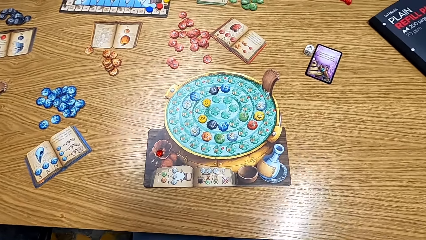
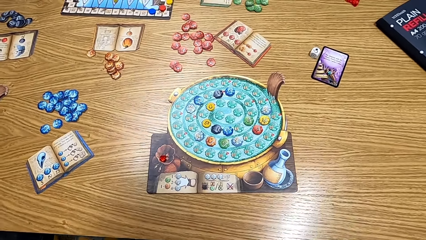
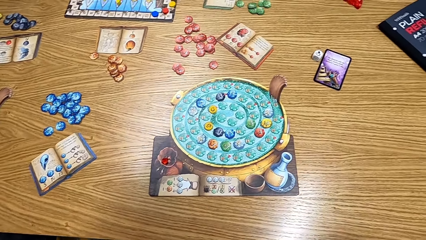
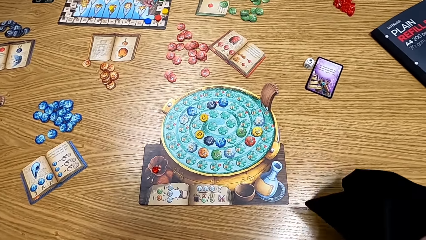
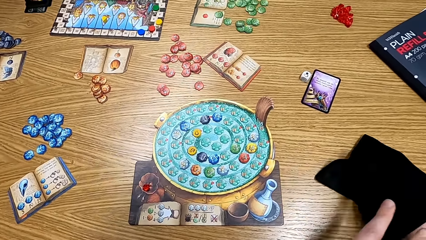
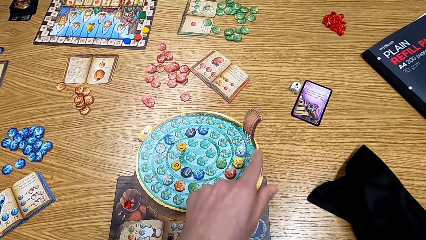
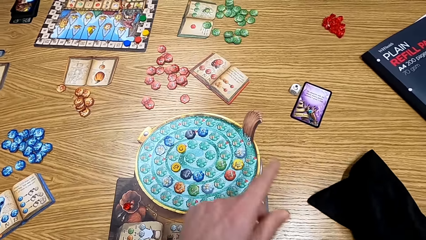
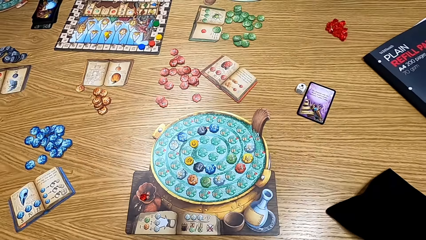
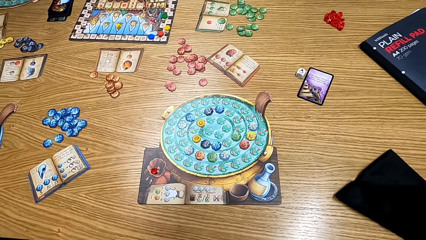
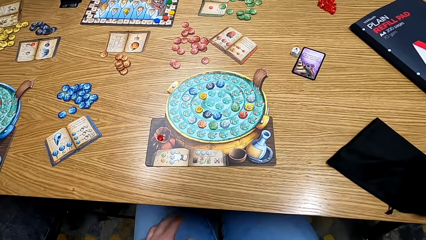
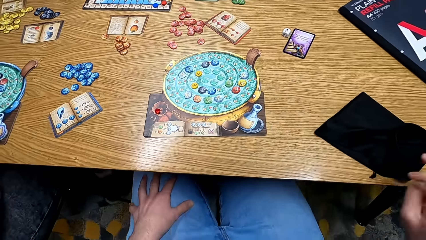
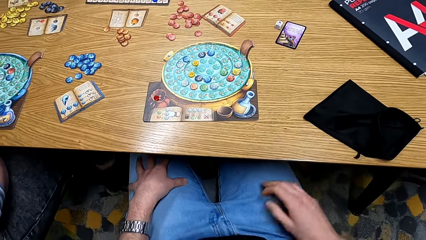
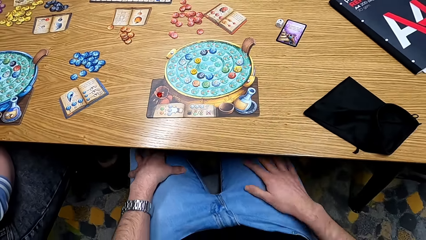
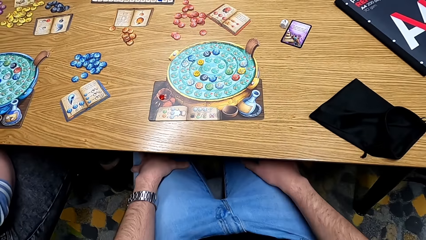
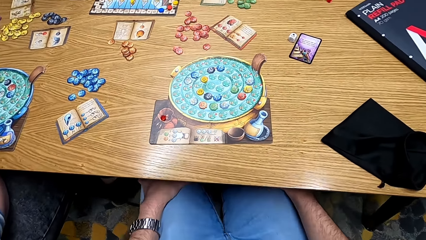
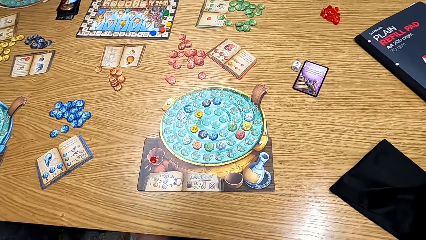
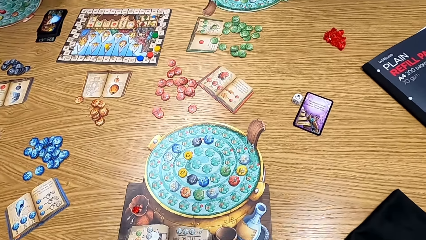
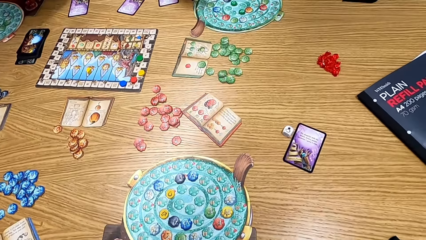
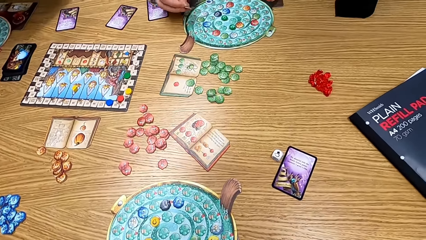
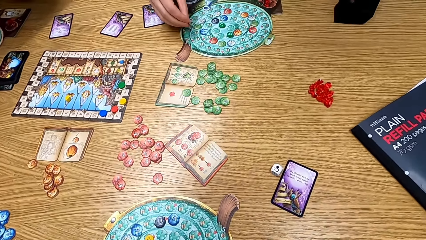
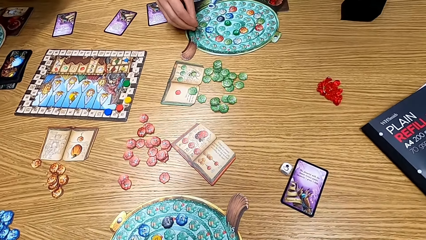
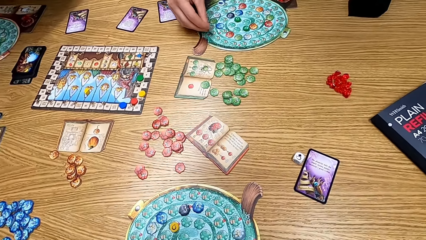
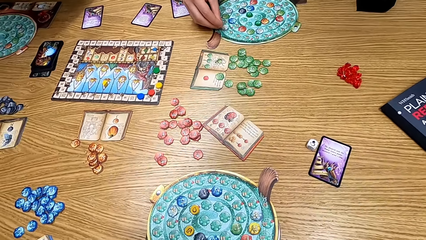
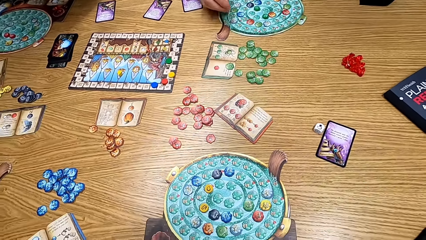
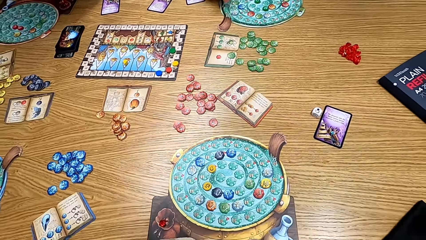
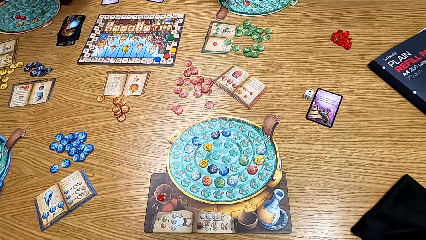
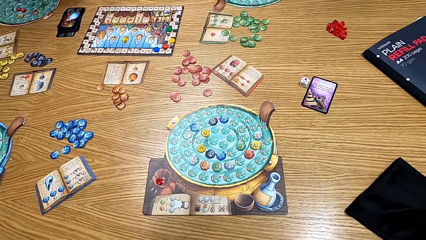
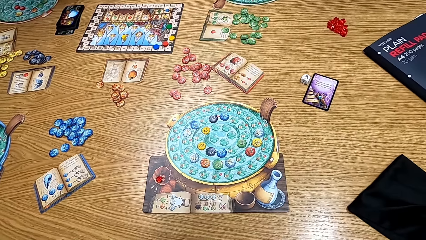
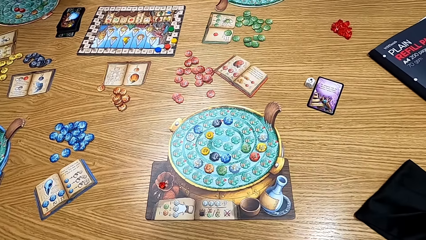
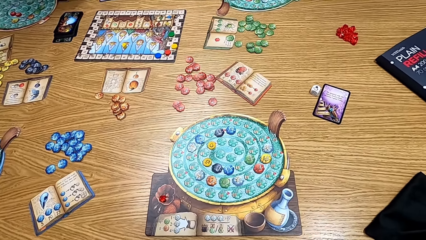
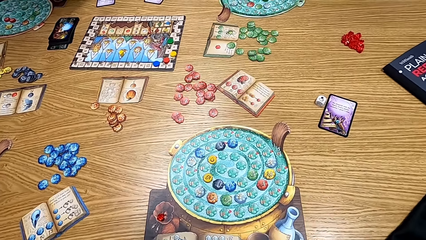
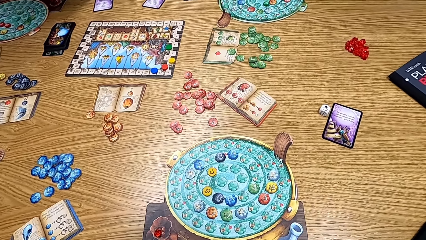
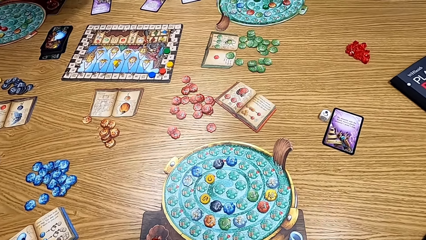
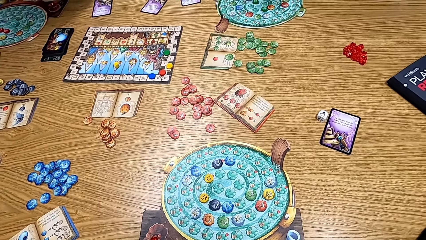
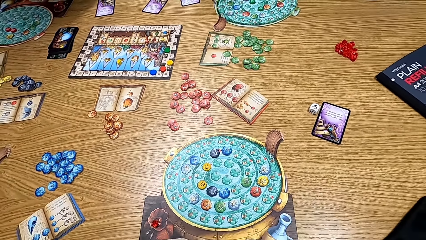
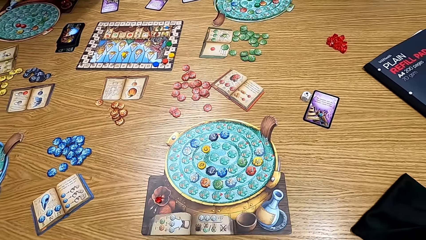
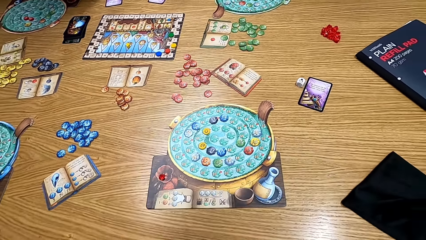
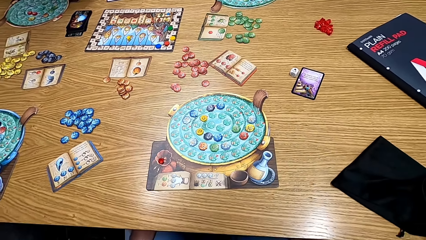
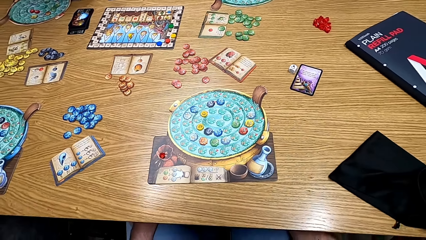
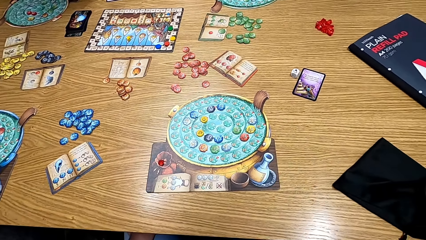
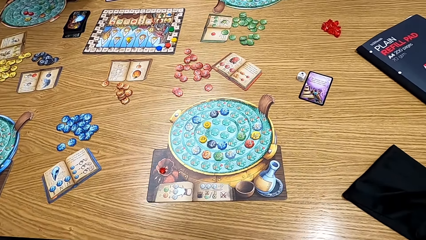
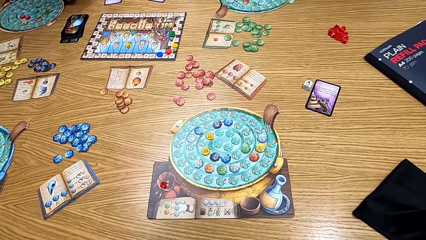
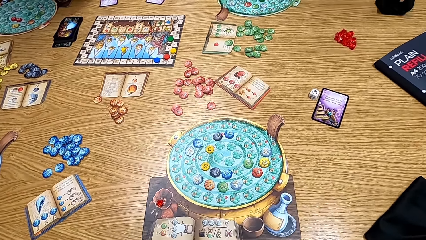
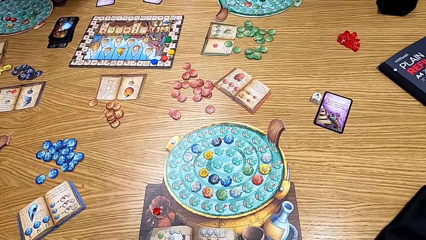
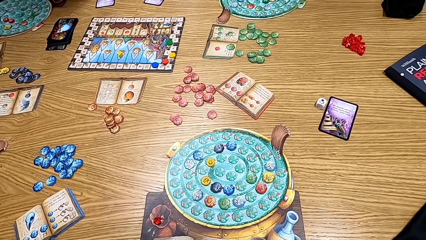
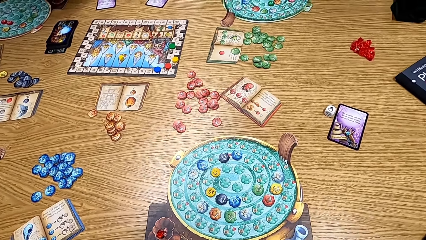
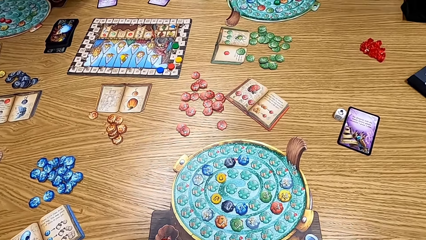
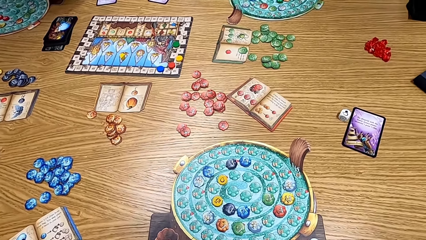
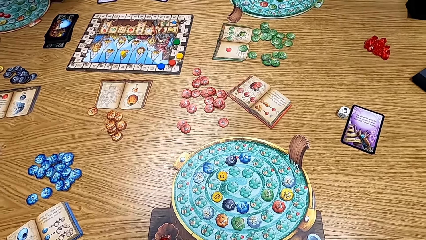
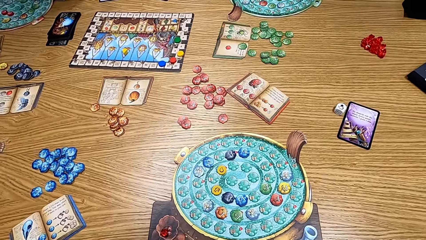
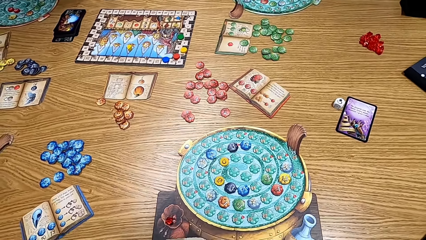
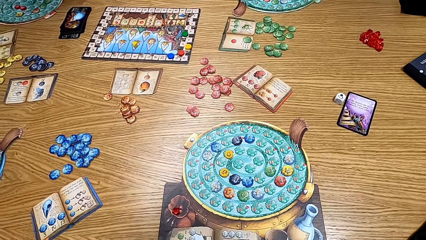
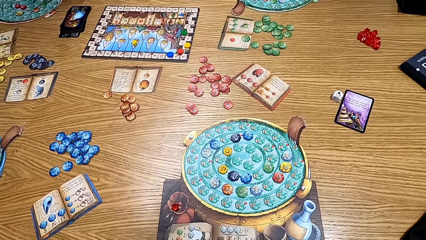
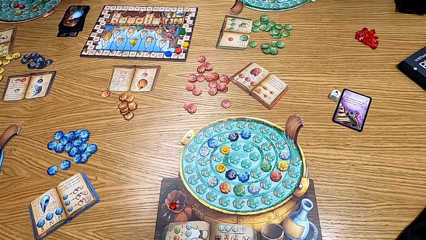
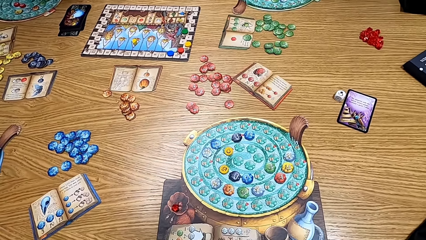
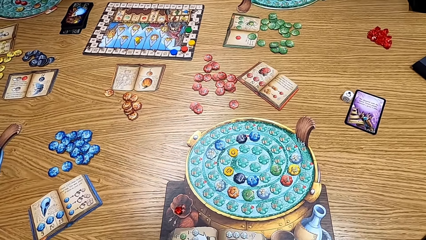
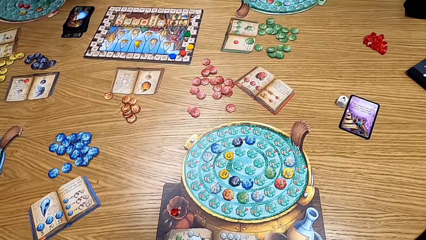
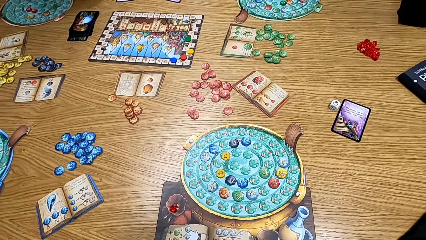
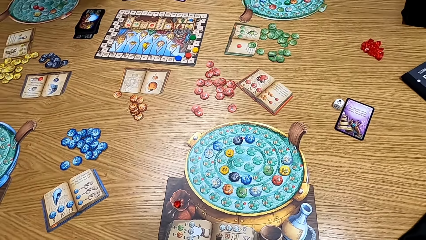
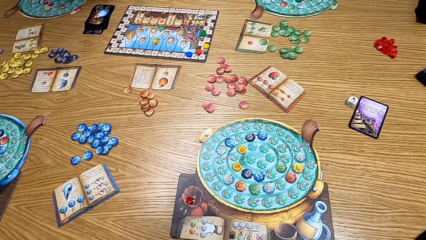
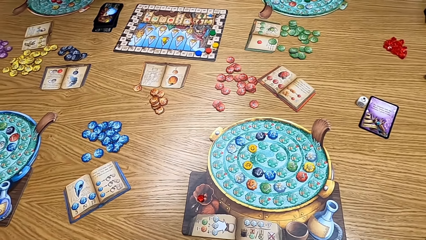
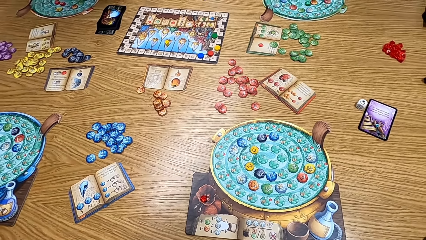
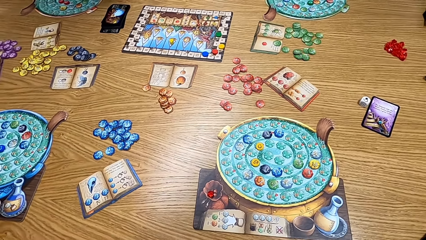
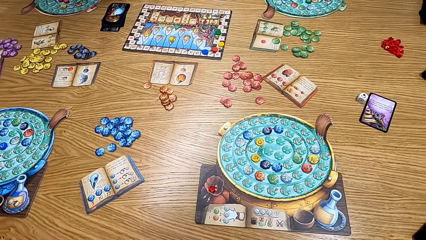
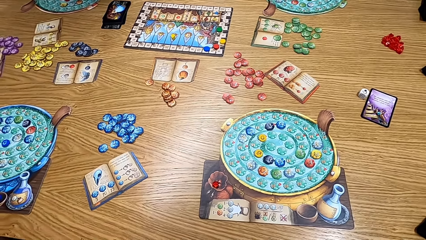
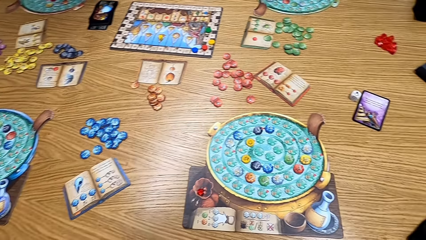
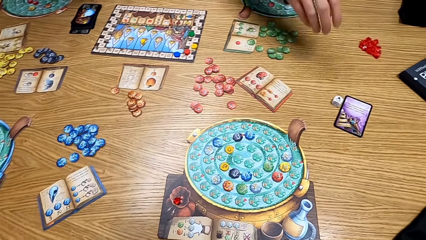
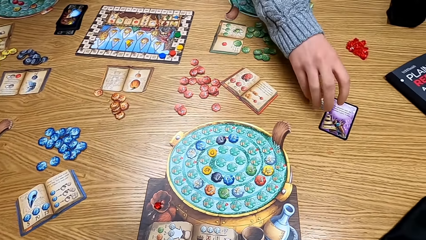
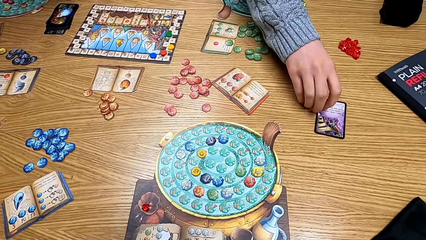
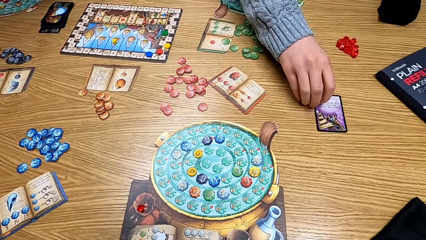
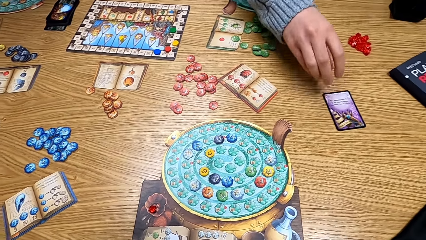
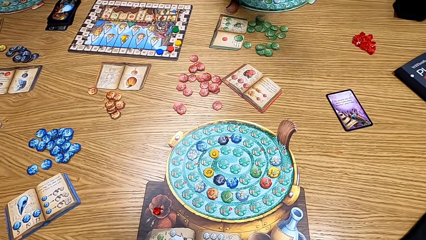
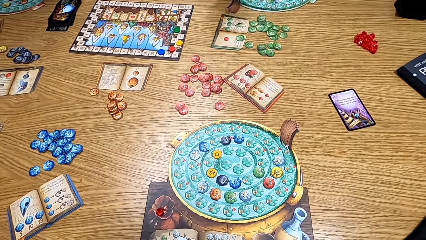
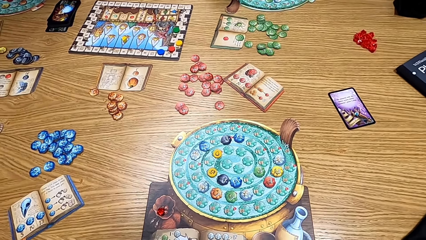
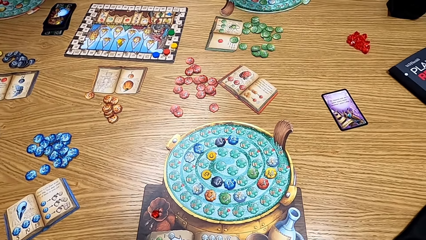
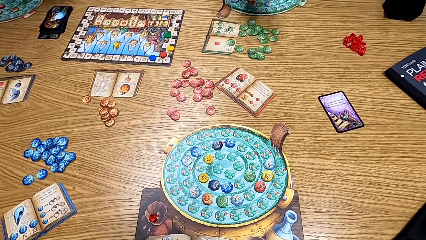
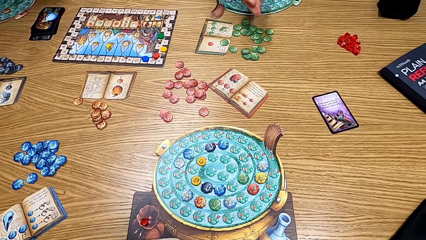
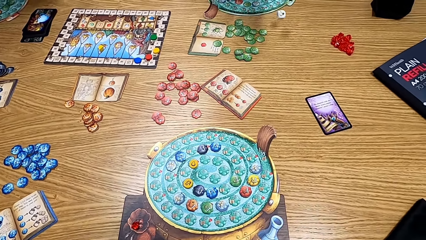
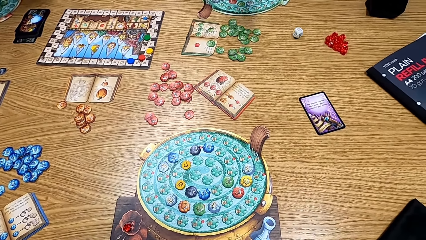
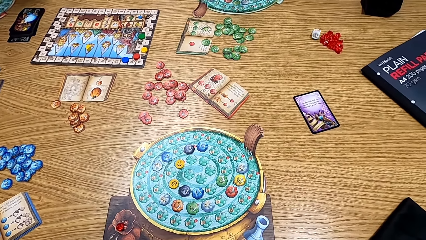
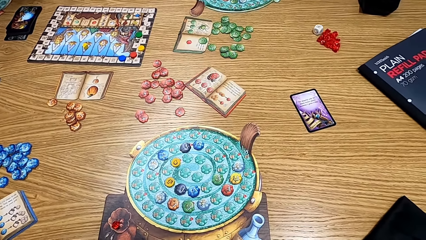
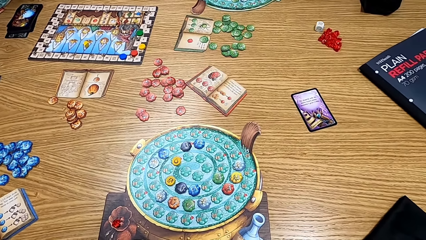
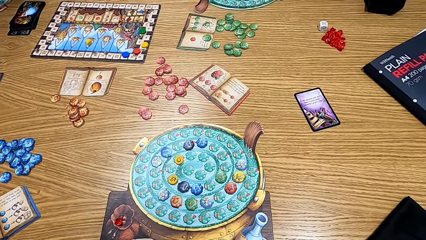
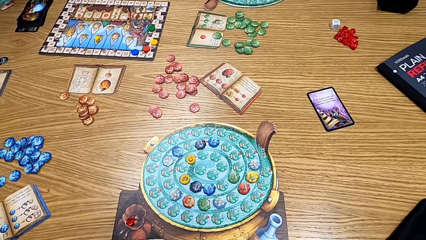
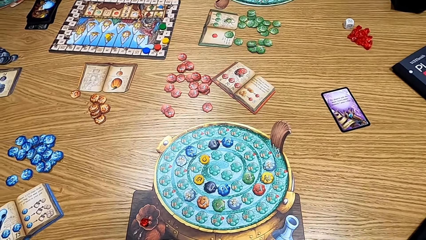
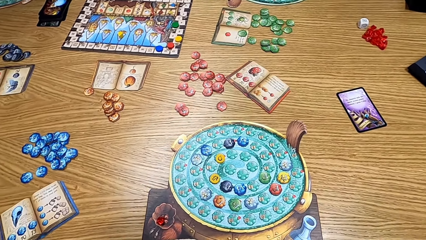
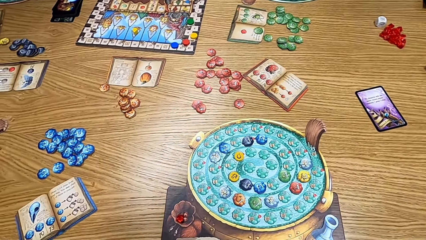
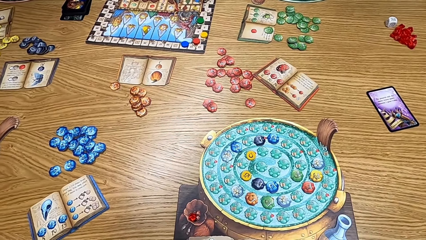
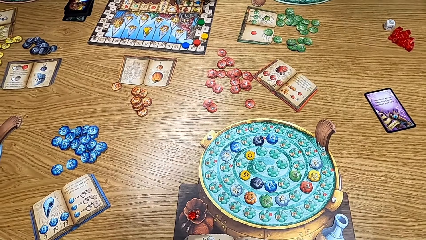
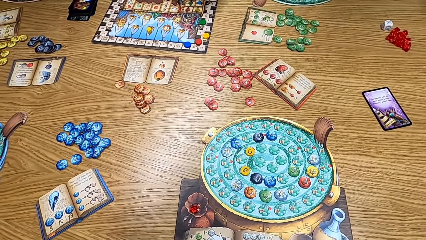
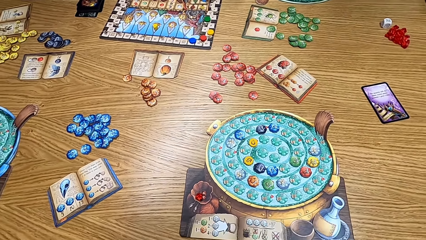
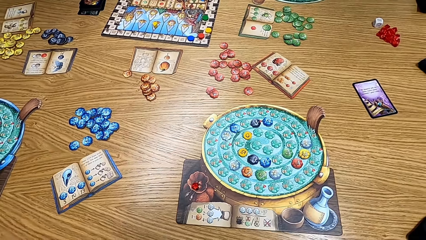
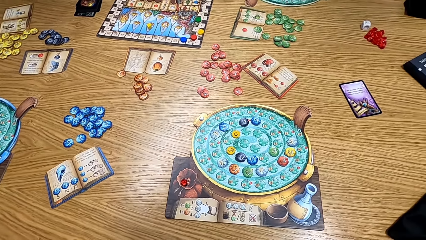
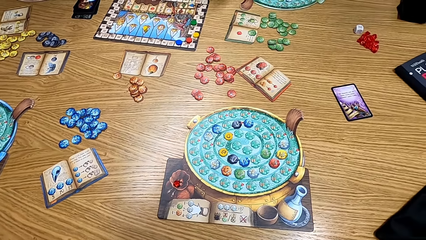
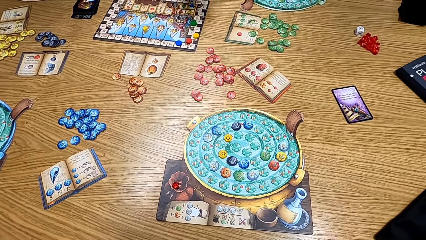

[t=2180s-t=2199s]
The camera wearer looks at the bag. He puts the bag on the table. He points at the board. He puts his hands on his lap. He leans forward. He looks at the bag. A lady puts the green chip on the board. The camera wearer looks at the game. The lady touches the card from the table and picks up the paper. The lady rolls the bonus die on the table.
